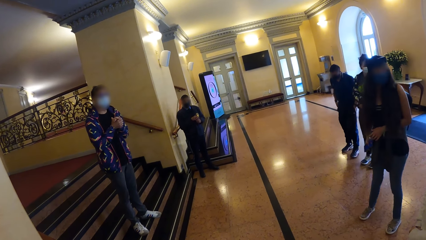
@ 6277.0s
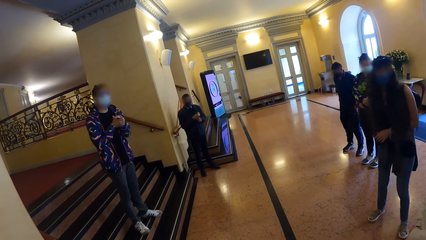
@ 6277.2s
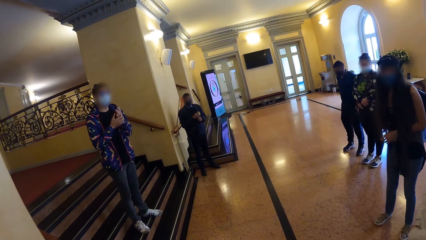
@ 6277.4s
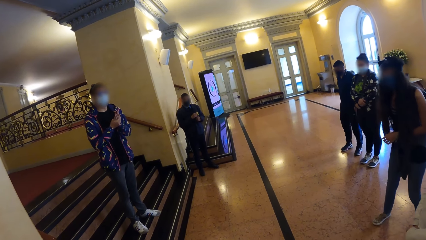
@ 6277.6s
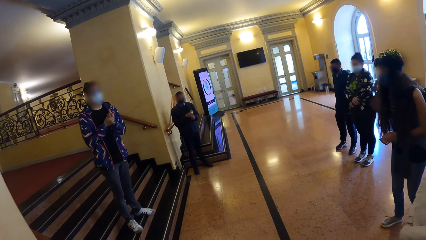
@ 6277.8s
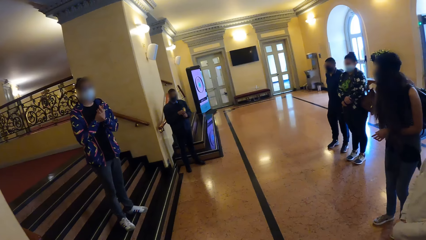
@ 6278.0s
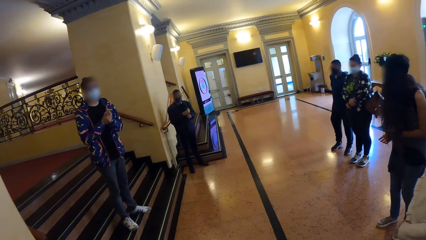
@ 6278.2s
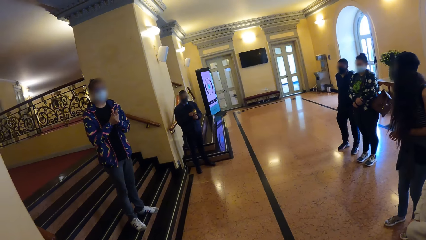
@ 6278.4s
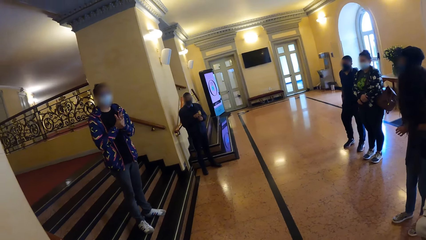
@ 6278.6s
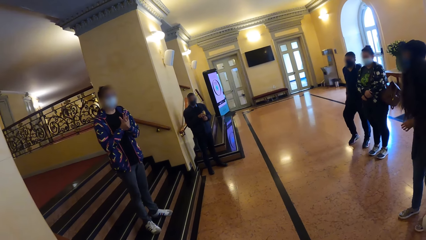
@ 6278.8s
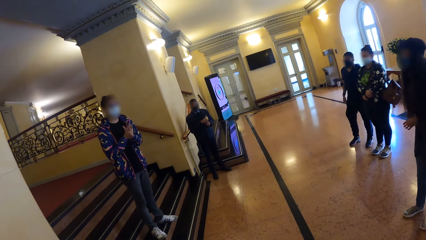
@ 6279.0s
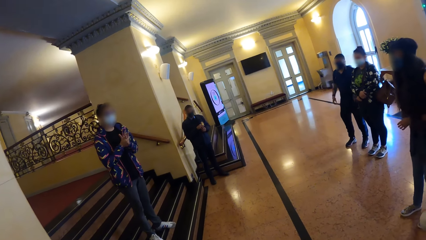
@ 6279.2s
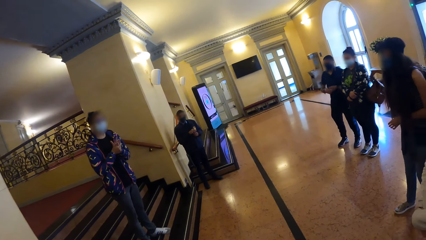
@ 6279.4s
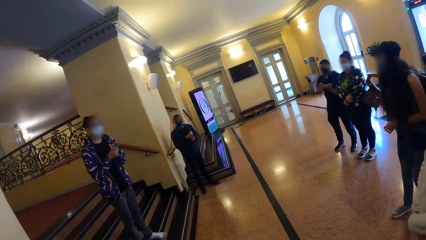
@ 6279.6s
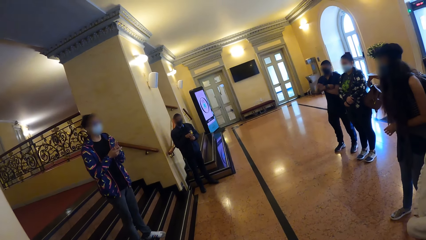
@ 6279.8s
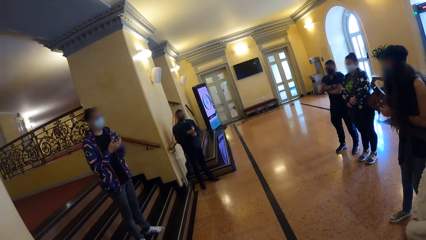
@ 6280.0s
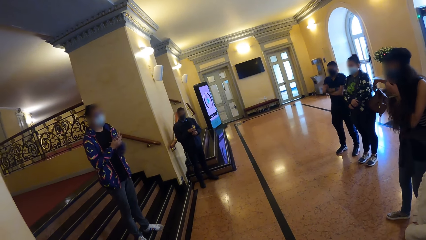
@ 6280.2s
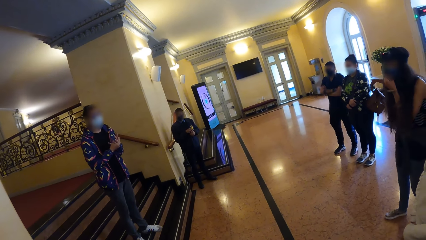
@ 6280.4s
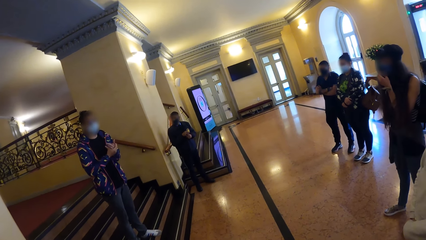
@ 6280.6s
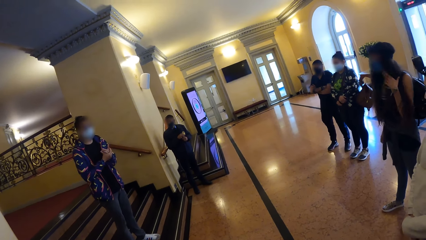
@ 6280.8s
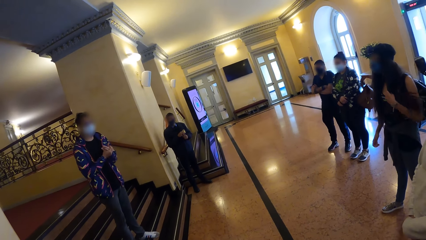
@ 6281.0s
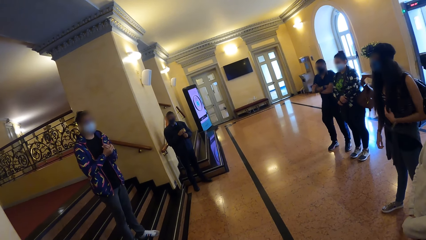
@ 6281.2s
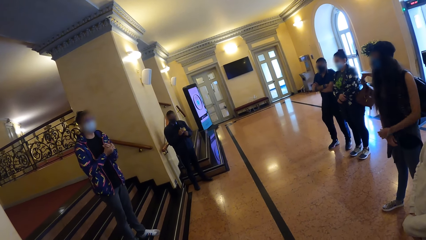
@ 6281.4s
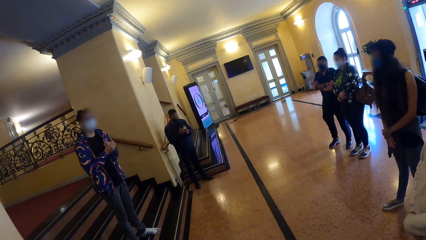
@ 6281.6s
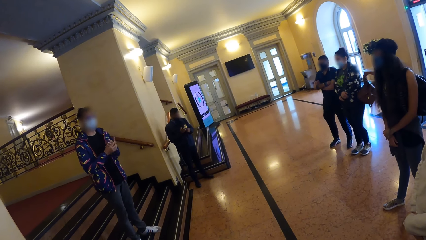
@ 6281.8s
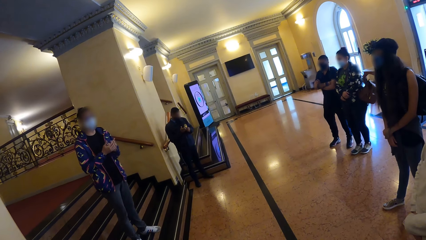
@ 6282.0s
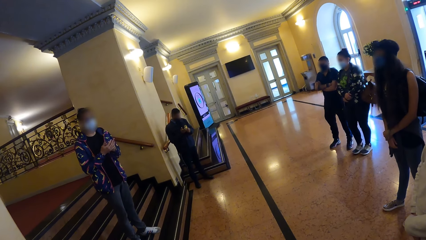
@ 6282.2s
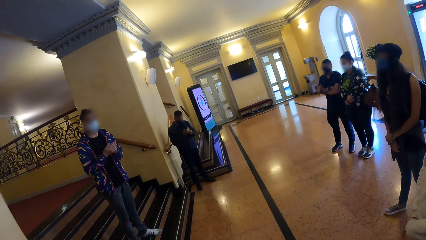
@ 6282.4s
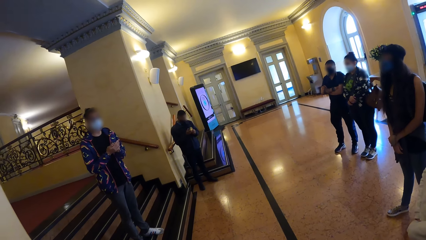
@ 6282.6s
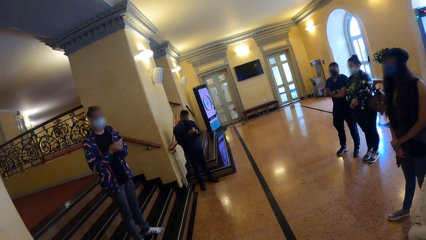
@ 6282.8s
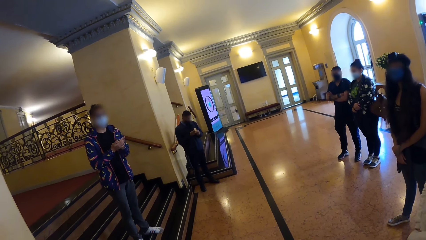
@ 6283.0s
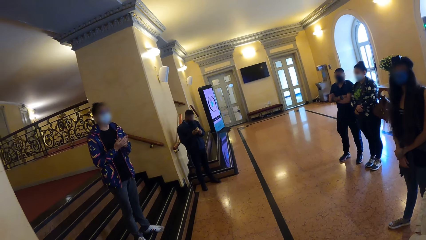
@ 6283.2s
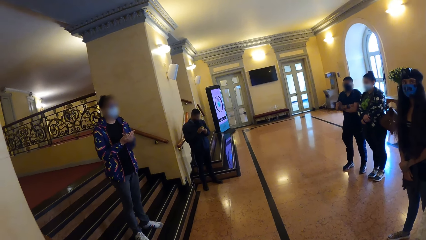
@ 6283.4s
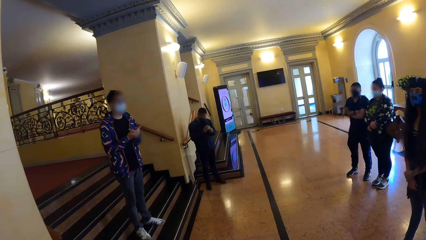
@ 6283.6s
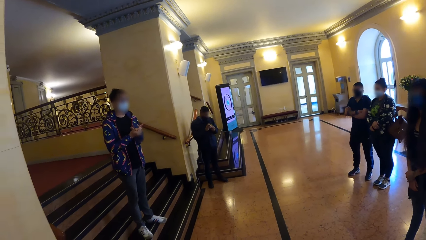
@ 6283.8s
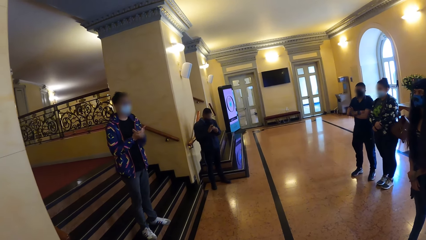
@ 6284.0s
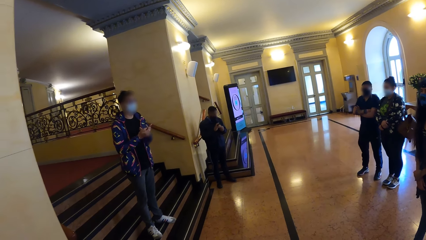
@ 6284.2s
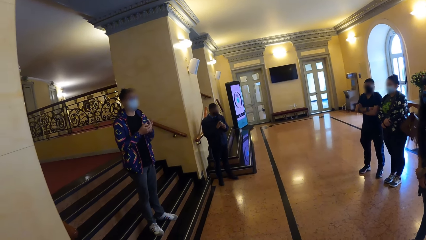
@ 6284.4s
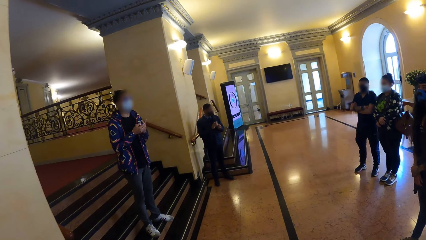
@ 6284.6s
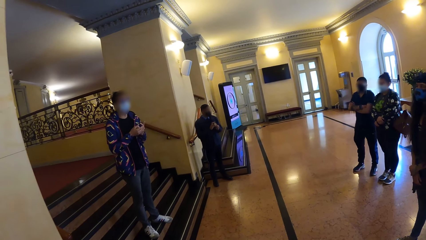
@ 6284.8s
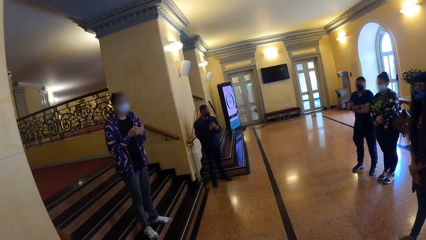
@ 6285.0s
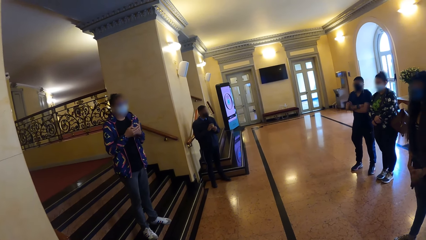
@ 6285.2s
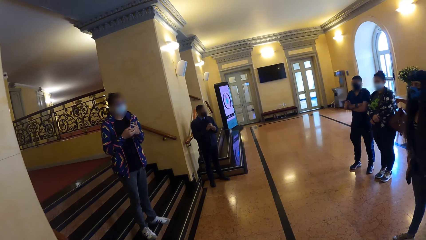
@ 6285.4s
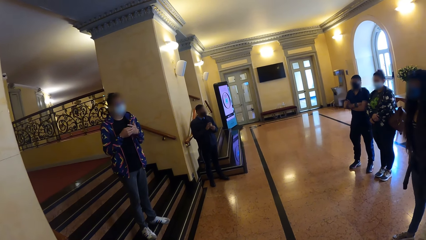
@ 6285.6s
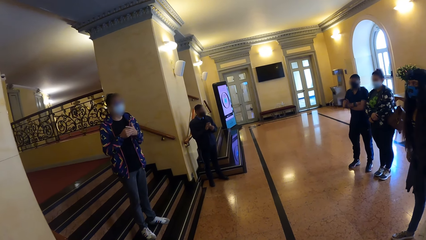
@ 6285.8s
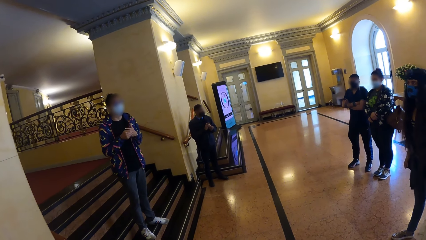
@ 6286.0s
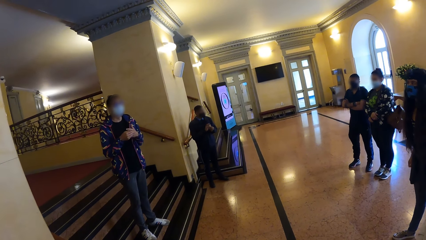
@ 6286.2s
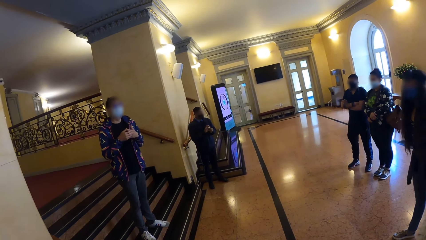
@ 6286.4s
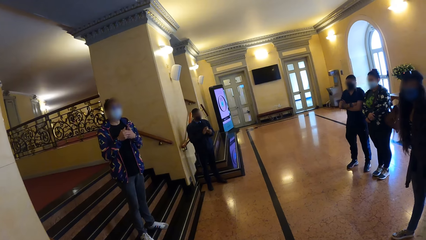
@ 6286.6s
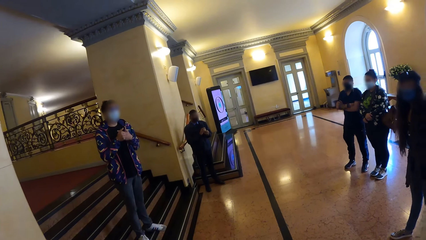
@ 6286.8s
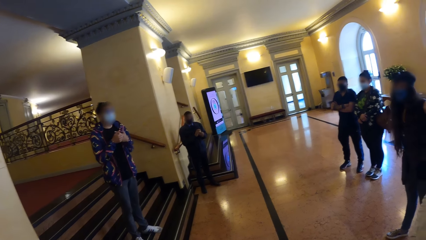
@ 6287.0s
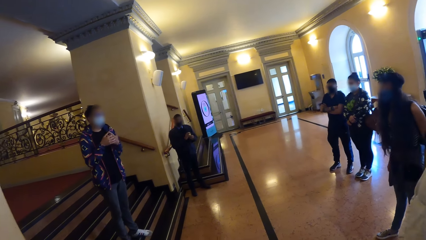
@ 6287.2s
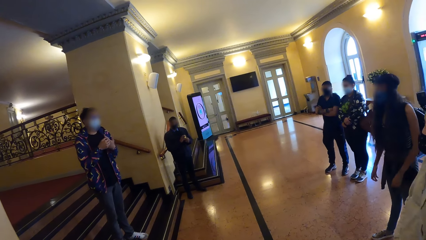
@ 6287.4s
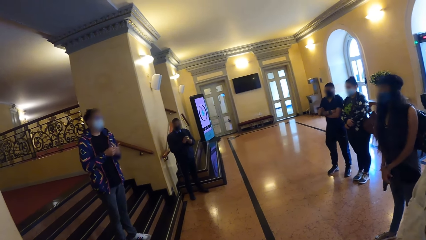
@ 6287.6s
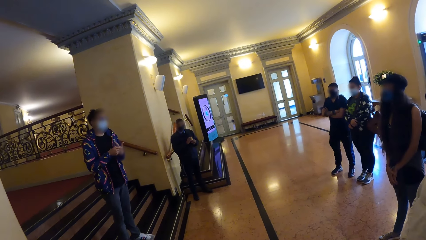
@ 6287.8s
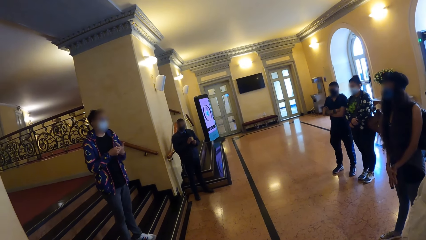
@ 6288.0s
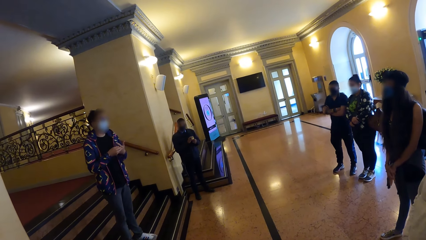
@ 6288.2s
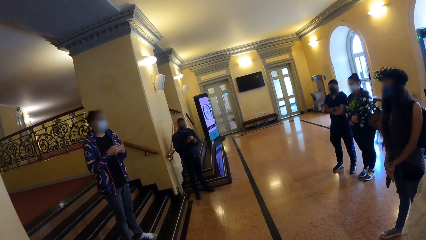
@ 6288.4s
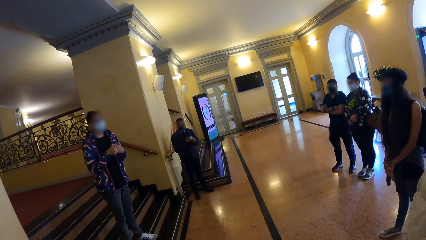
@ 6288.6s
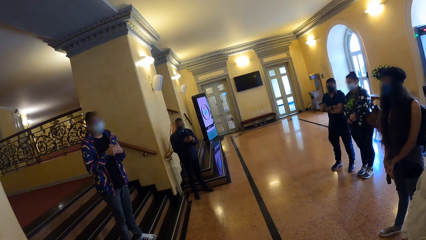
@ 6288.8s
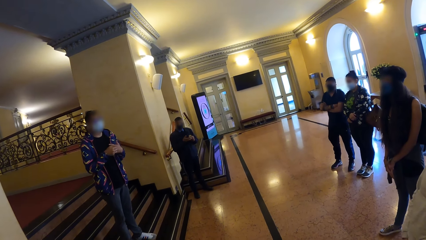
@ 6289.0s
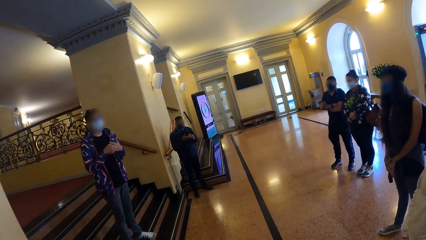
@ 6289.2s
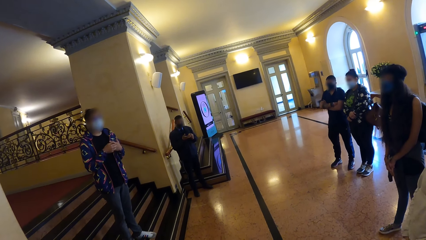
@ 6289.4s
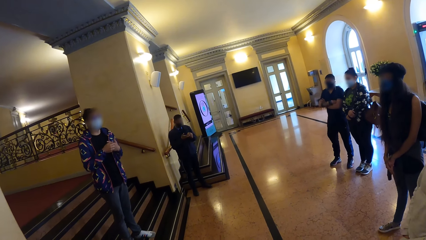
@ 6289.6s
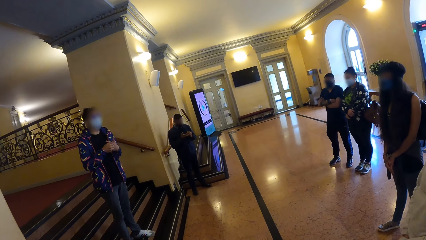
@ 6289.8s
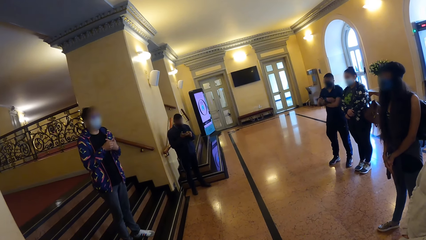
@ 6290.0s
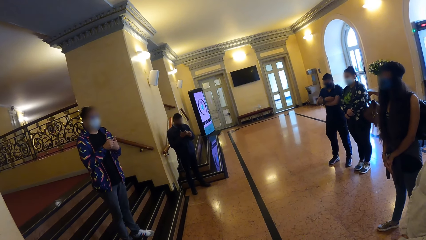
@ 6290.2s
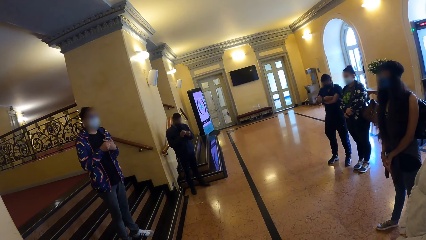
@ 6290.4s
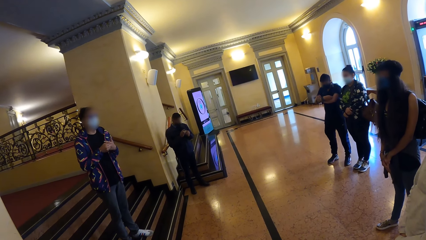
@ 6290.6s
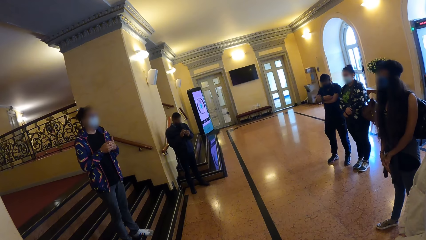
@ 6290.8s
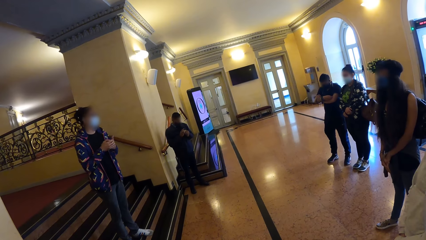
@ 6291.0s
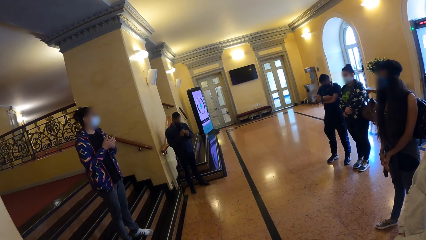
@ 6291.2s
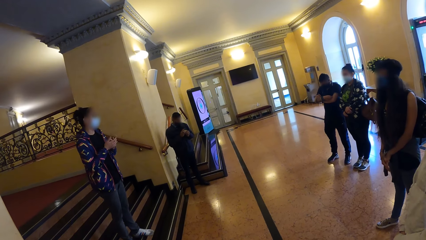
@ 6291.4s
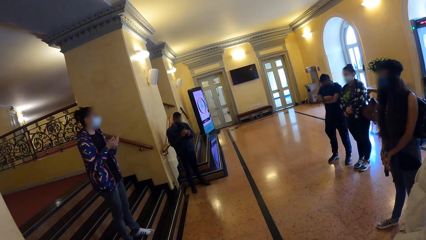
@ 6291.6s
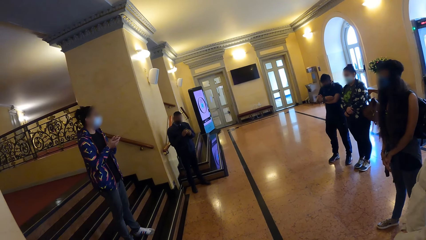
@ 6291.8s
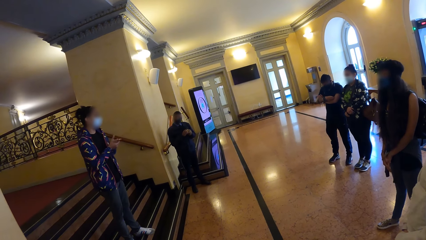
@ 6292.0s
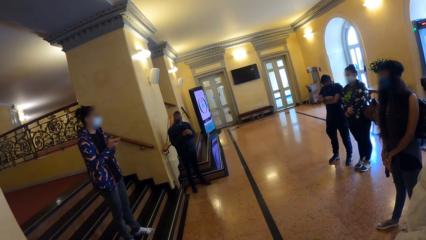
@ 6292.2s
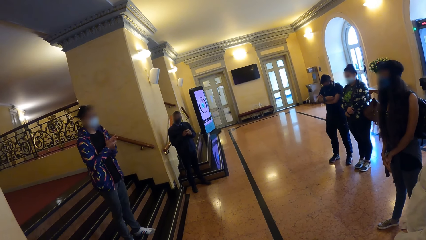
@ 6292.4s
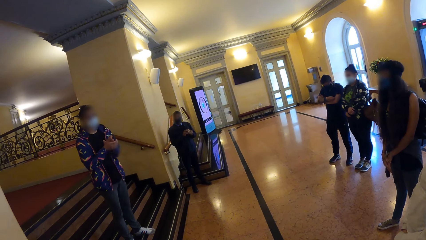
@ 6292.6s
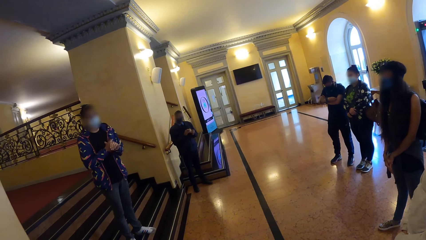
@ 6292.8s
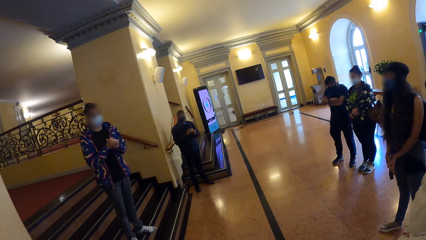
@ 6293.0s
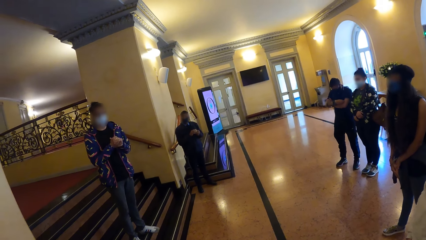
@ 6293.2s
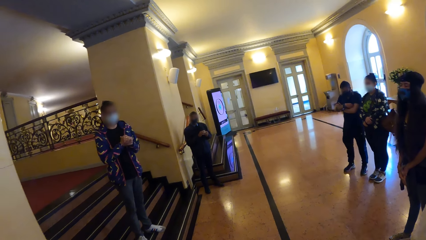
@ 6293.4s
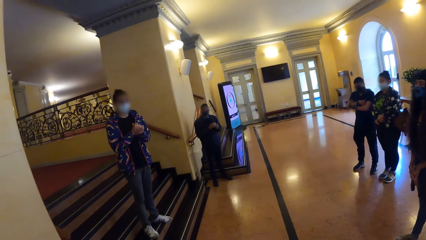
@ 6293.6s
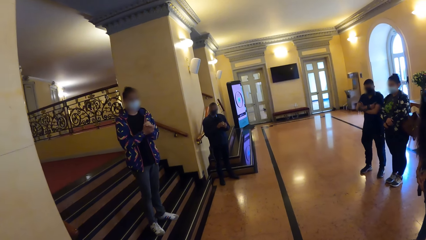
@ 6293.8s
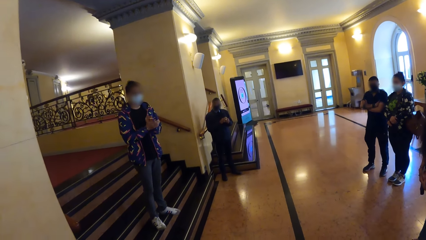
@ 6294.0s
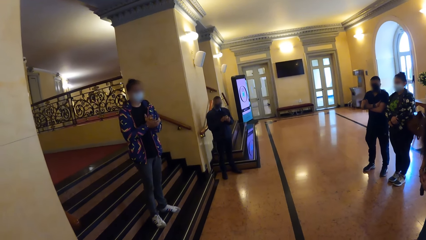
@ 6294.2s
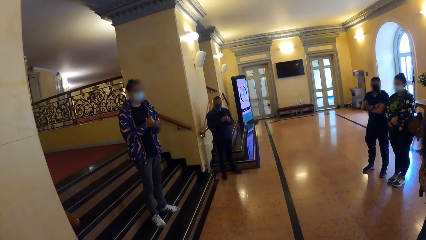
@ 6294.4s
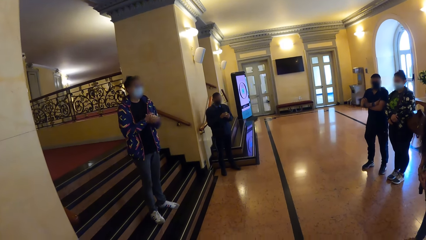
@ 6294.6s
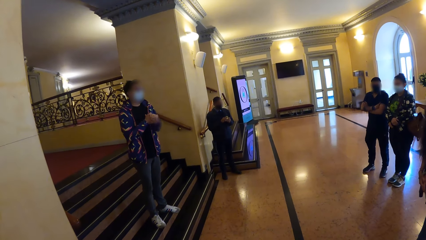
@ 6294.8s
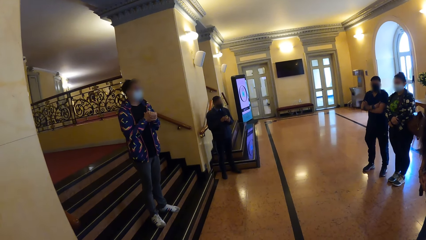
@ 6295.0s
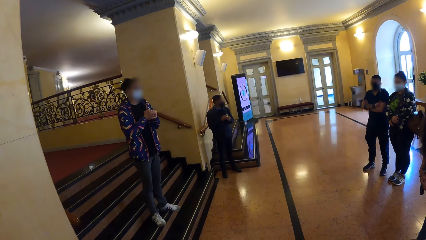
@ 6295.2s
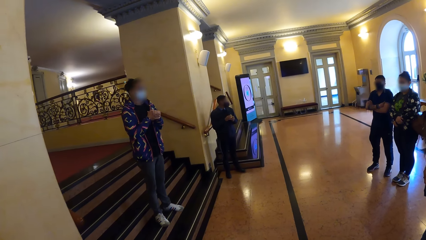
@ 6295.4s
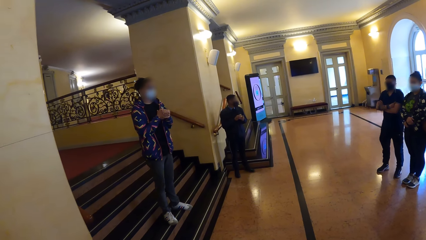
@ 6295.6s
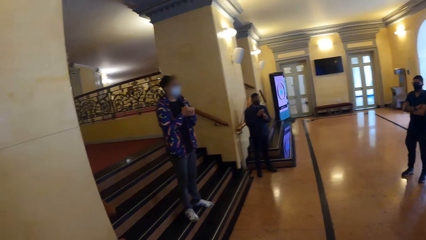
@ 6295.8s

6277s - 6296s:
A person talks with the camera wearer. The person rubs hands. The camera wearer looks around. The person talks with the camera wearer.
